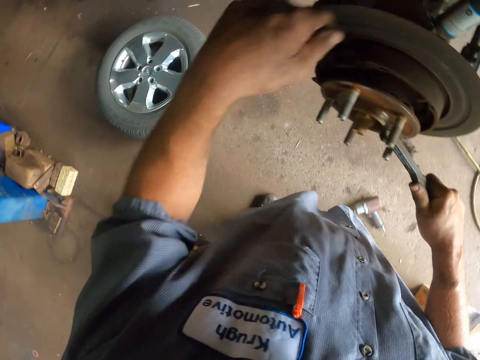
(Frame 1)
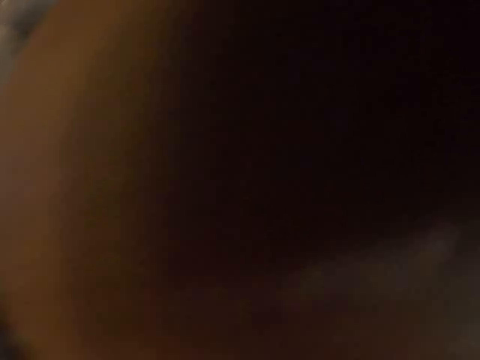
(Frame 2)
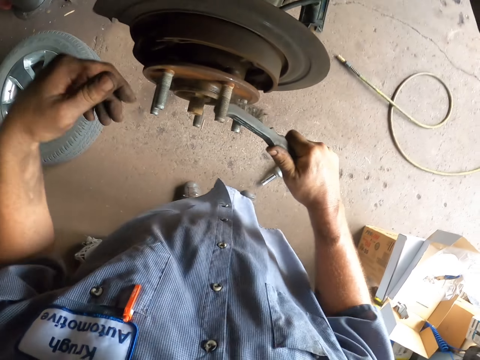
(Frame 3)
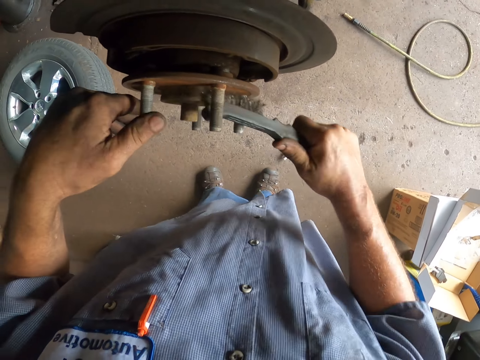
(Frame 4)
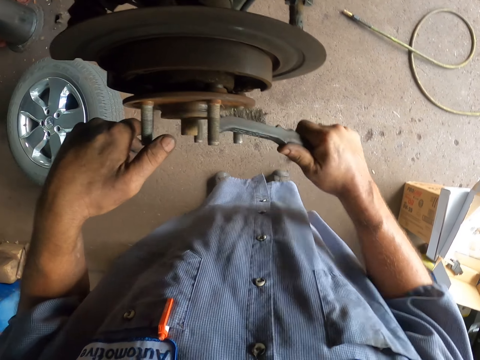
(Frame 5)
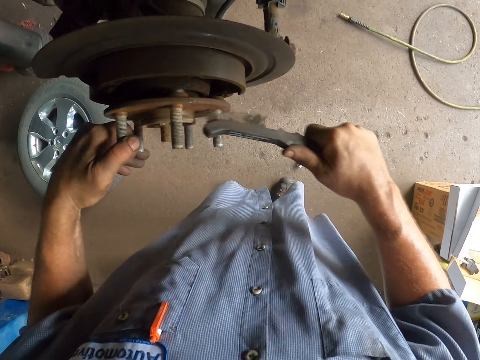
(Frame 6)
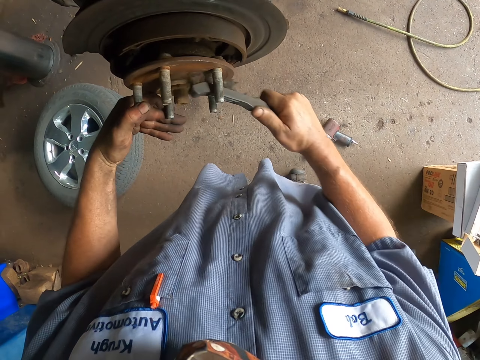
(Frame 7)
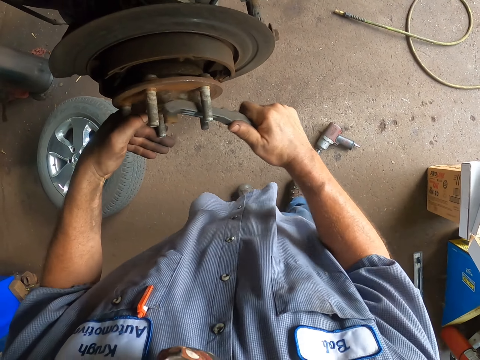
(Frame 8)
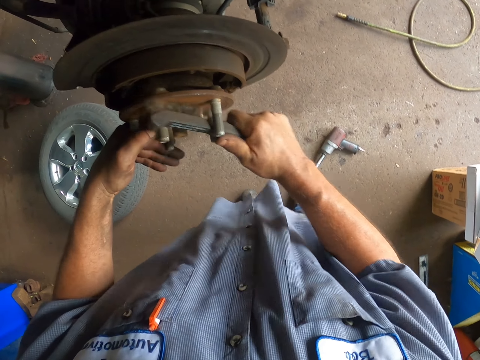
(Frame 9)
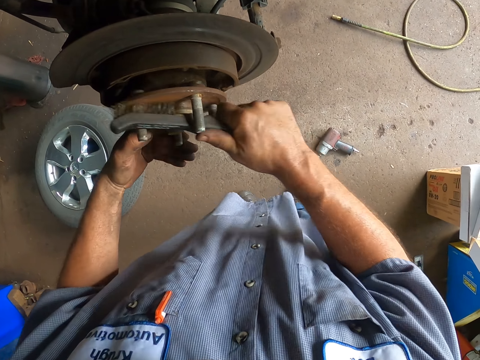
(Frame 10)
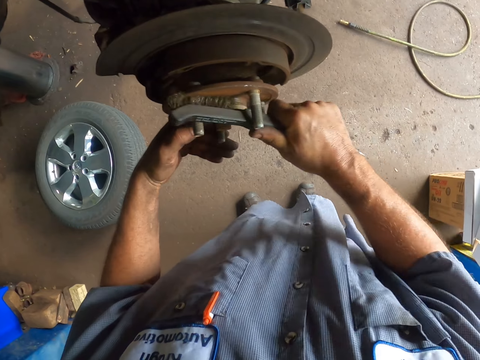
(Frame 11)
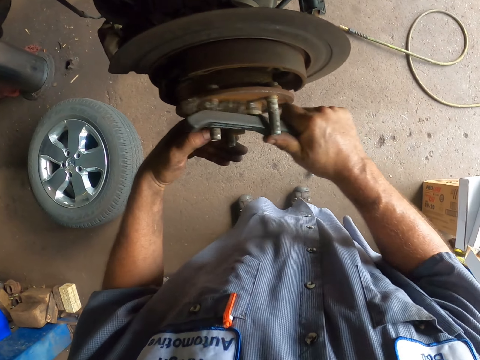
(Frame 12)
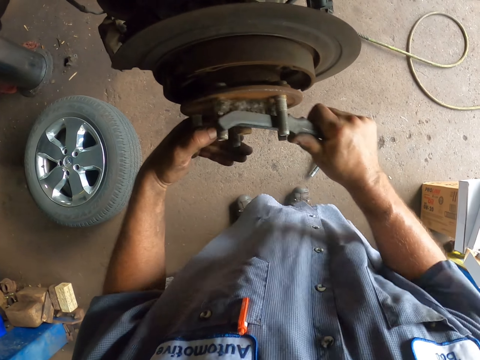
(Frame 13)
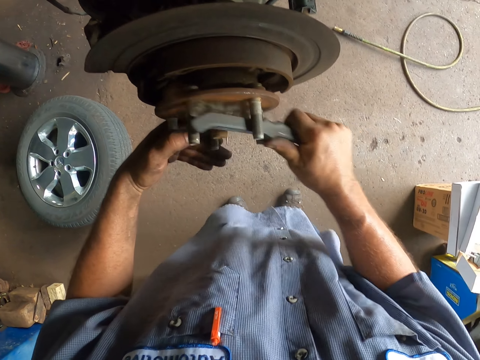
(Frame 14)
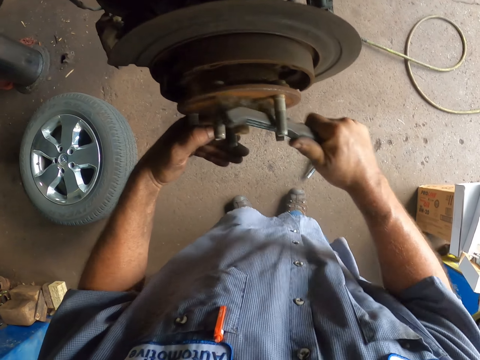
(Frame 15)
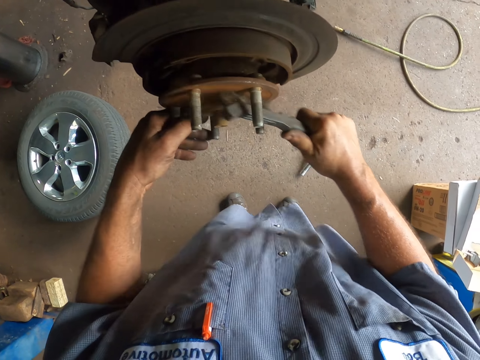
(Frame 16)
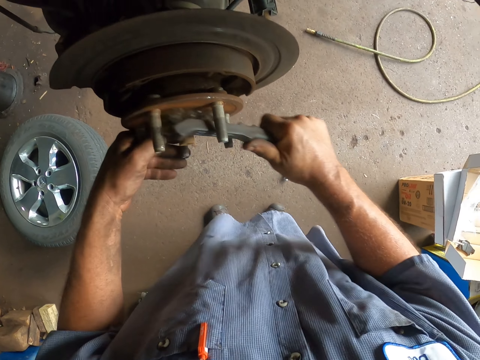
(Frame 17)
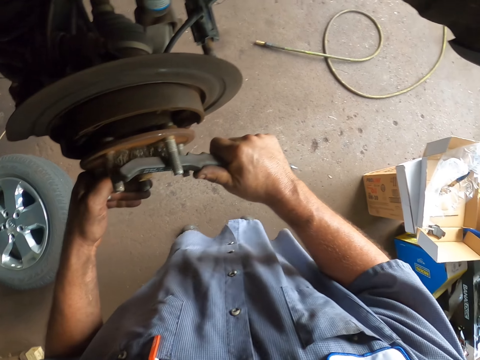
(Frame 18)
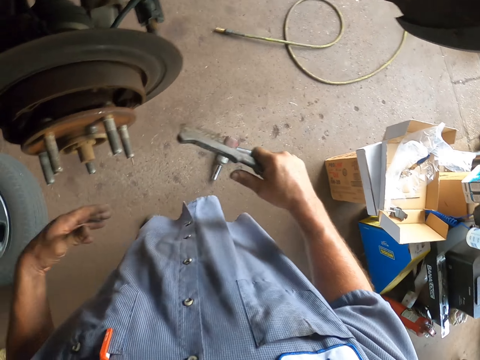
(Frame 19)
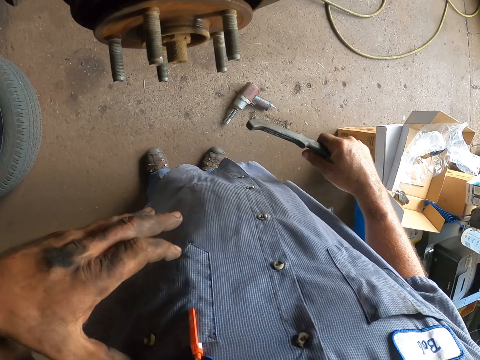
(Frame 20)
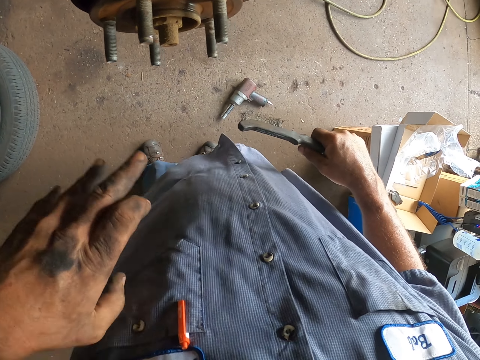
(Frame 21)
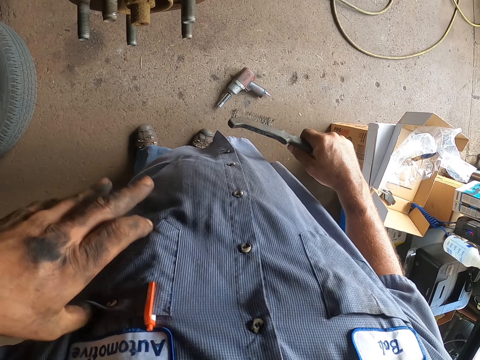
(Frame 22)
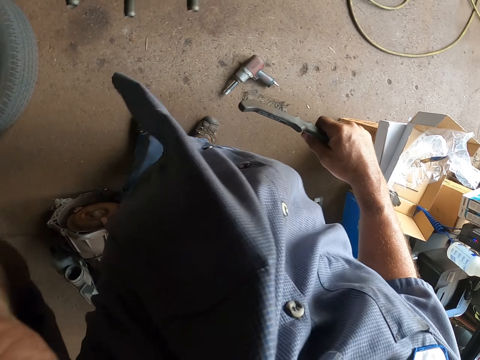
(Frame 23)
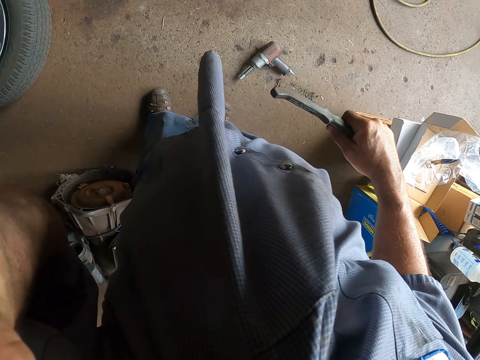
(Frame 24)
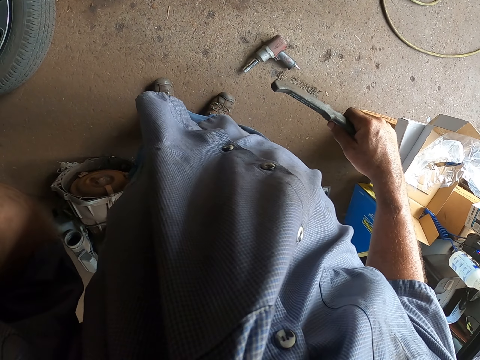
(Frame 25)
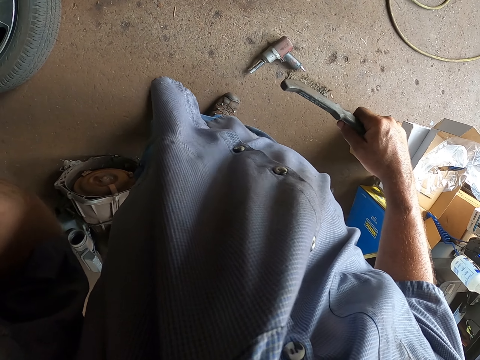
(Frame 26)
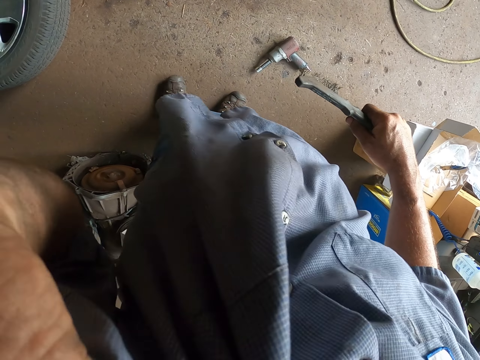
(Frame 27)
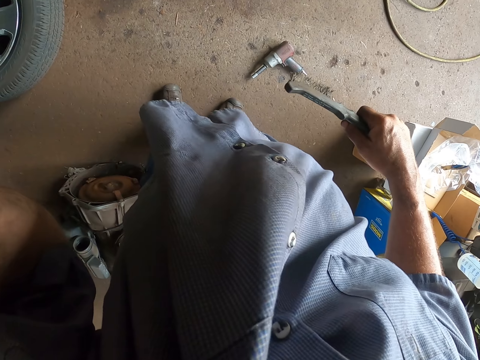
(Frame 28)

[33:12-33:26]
The camera wearer lifts the hand up. He cleans the wheel hub with the brush and touches the wheel stud. He cleans the wheel hub with the brush and rotates the wheel hub with the hand. He touches the cloth. He wipes his face. He lifts the hand up.

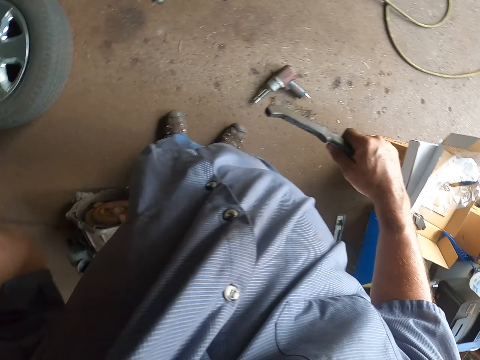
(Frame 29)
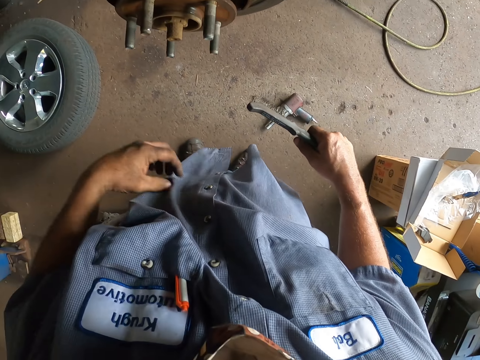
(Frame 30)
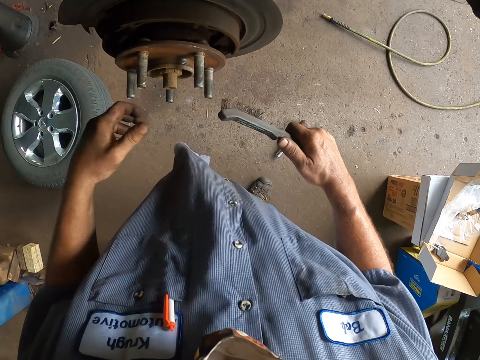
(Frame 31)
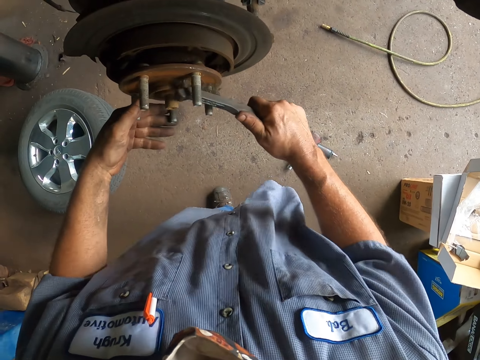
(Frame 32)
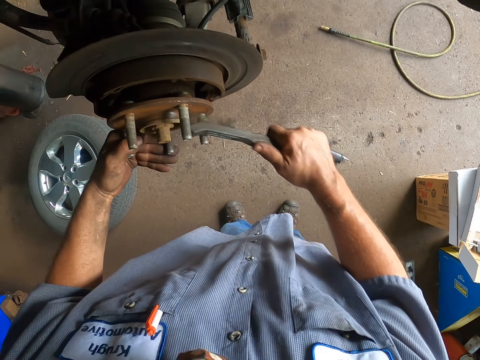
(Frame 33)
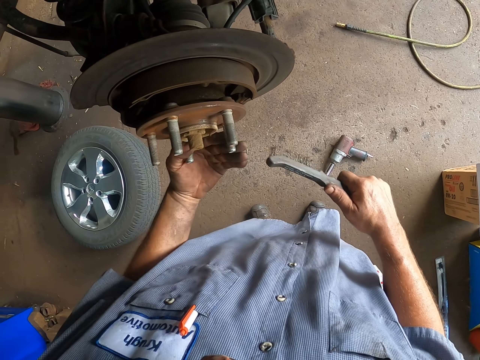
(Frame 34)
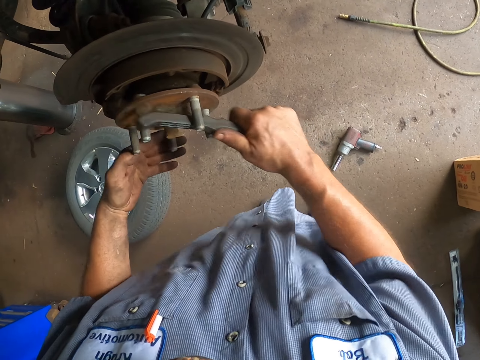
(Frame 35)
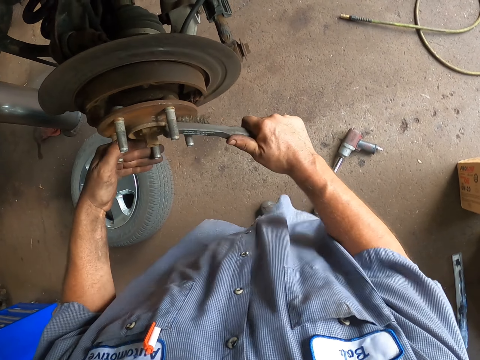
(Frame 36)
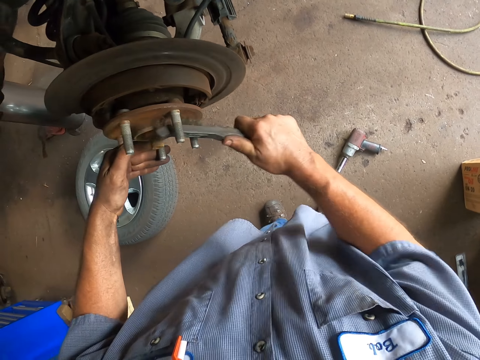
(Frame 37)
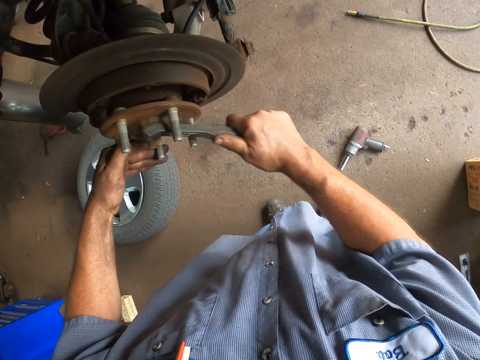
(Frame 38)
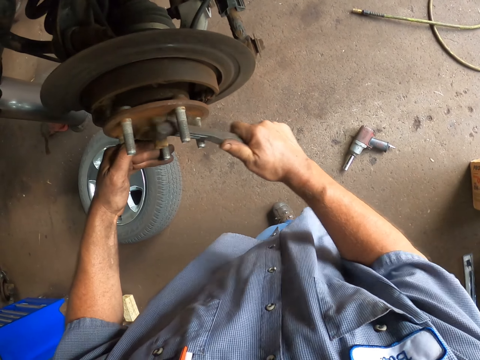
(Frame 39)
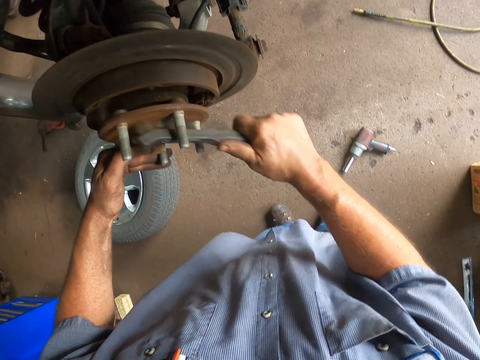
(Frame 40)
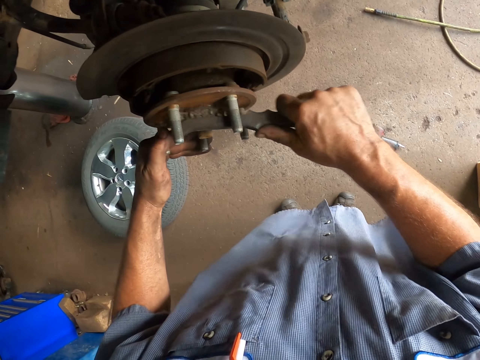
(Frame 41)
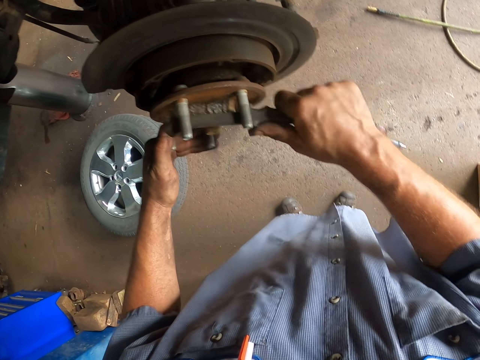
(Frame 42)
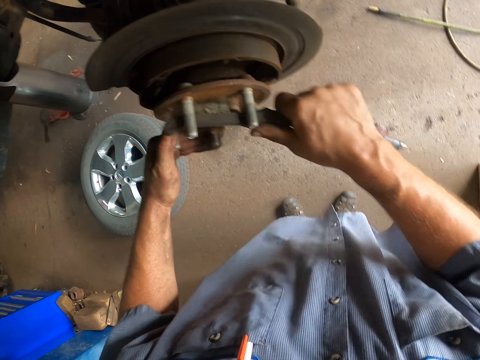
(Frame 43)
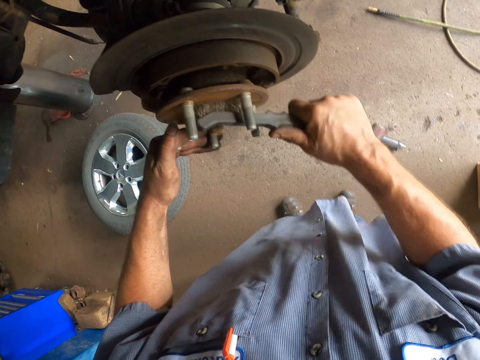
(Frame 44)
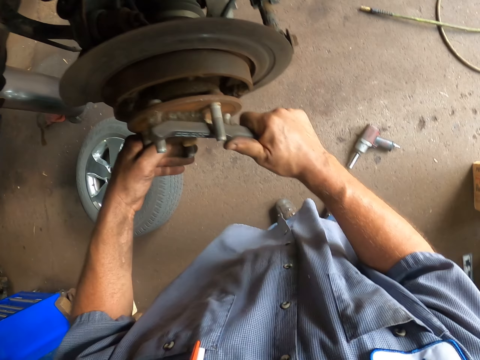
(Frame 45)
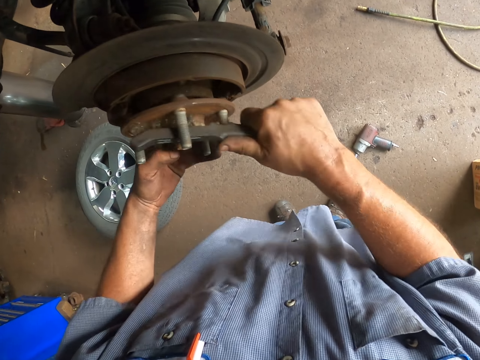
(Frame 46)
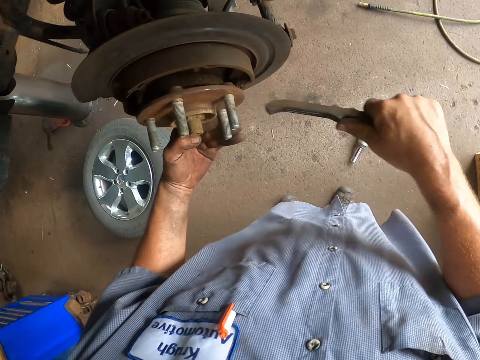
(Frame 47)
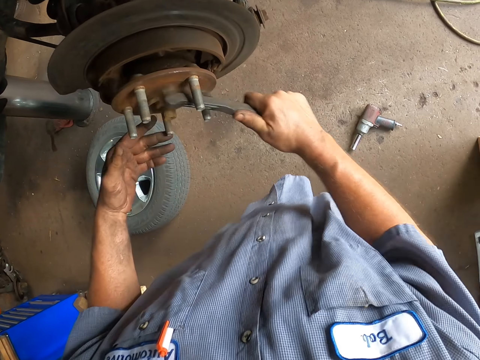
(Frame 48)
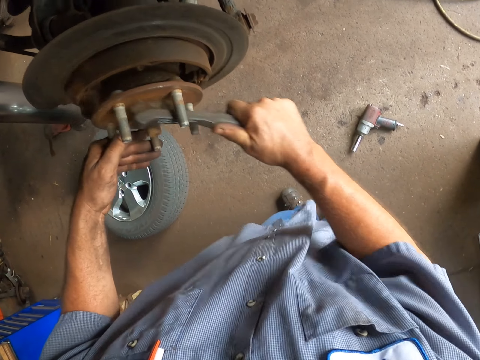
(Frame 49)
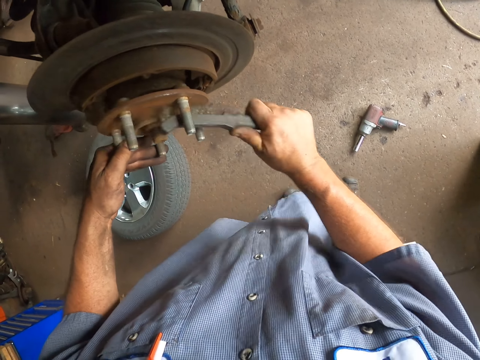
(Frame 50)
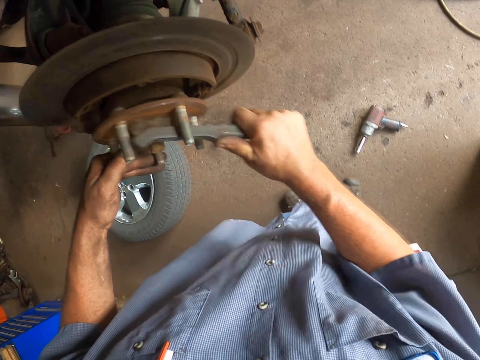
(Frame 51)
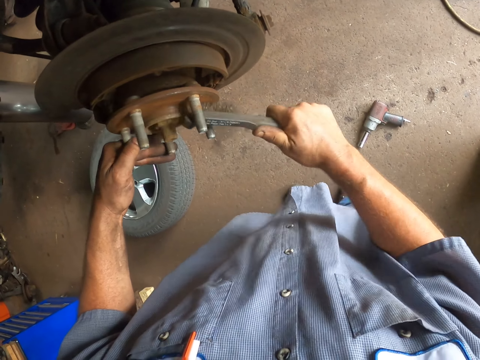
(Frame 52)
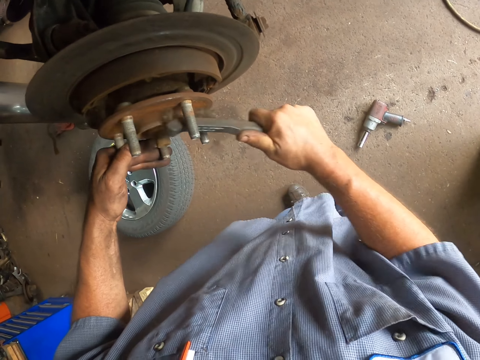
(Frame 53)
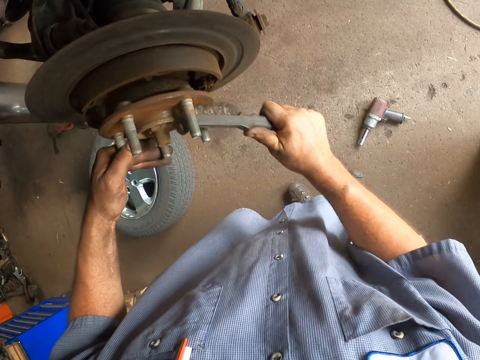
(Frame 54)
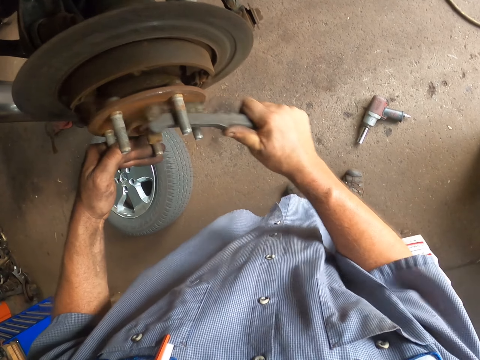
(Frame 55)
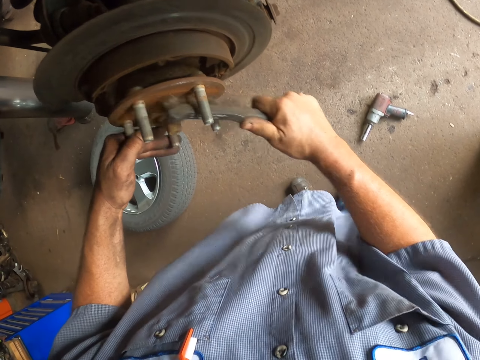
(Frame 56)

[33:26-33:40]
The camera wearer cleans the wheel hub with the brush and touches the wheel stud. They clean the wheel hub with the brush and rotate the wheel hub with the hand. They clean the wheel hub with the brush and rotate the wheel hub with the hand again.
